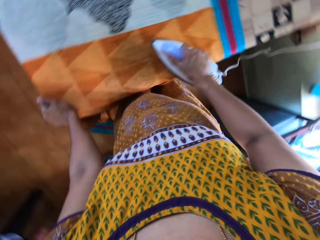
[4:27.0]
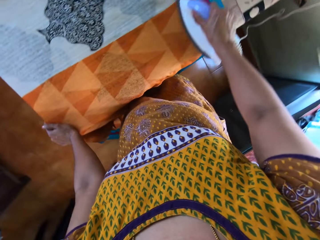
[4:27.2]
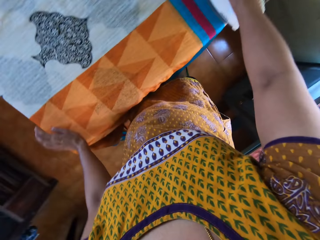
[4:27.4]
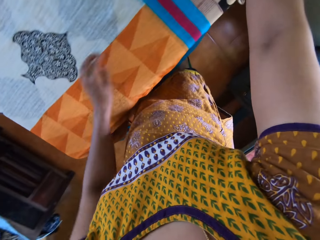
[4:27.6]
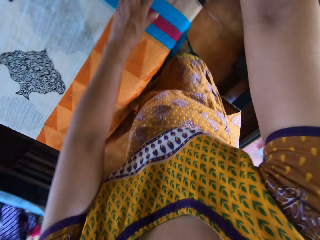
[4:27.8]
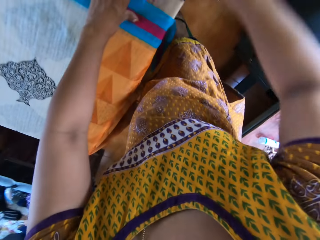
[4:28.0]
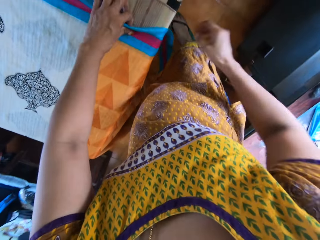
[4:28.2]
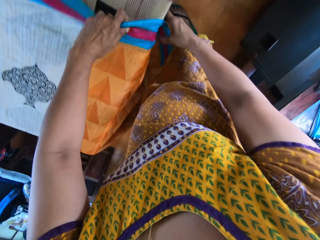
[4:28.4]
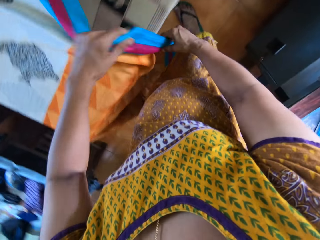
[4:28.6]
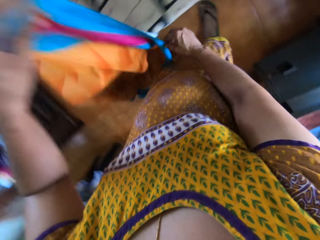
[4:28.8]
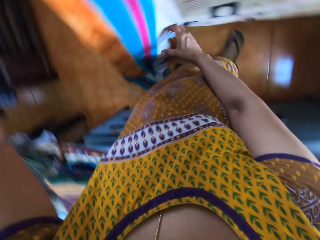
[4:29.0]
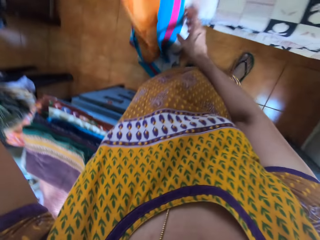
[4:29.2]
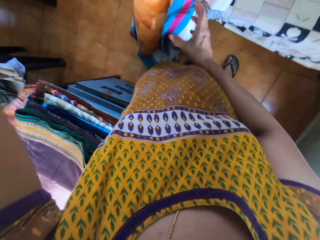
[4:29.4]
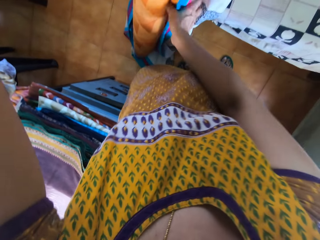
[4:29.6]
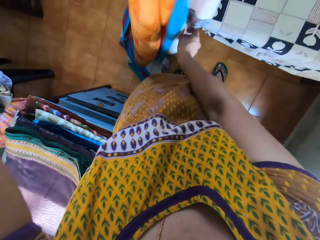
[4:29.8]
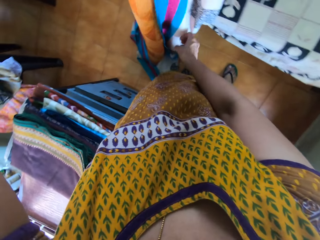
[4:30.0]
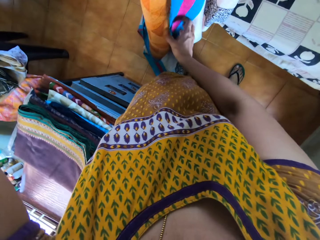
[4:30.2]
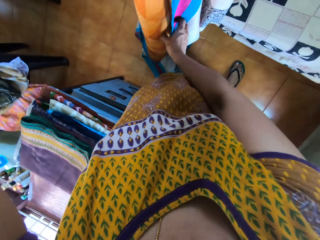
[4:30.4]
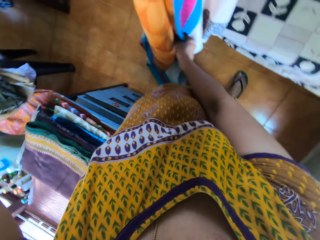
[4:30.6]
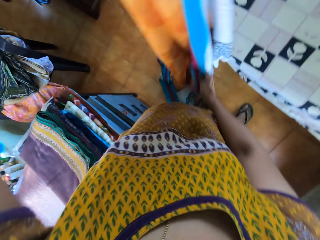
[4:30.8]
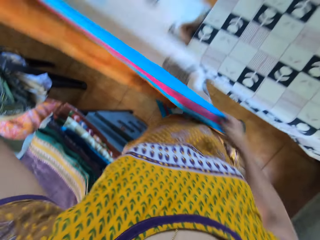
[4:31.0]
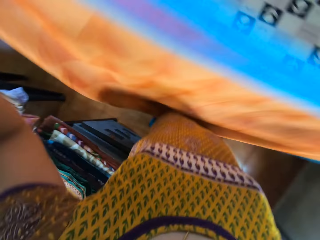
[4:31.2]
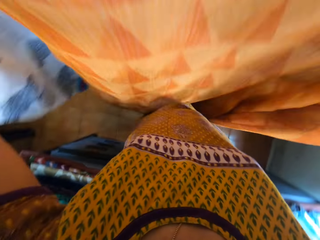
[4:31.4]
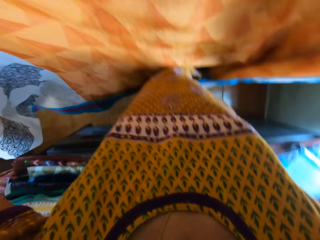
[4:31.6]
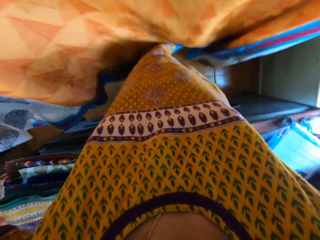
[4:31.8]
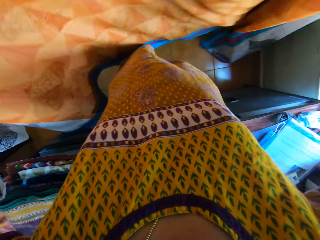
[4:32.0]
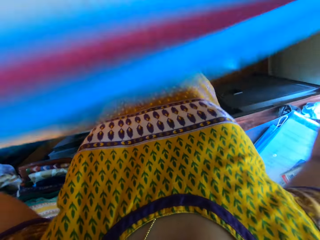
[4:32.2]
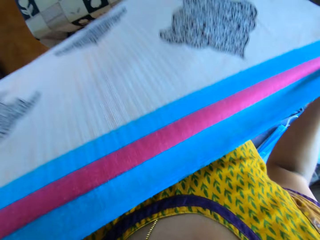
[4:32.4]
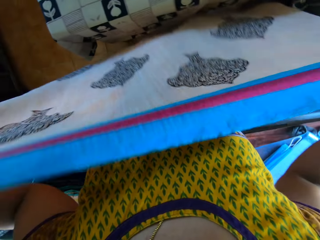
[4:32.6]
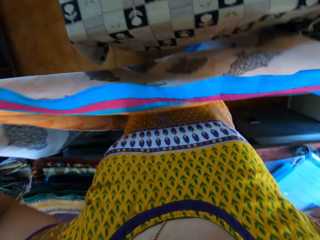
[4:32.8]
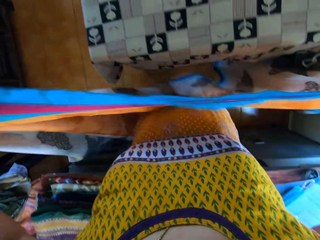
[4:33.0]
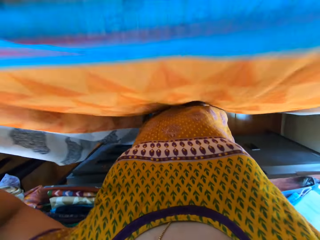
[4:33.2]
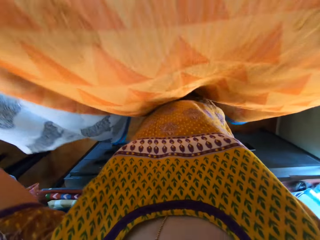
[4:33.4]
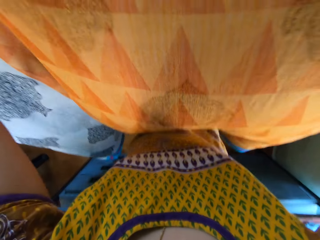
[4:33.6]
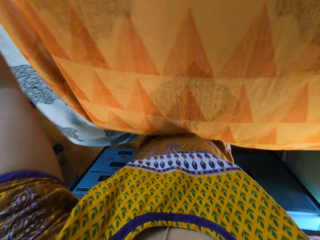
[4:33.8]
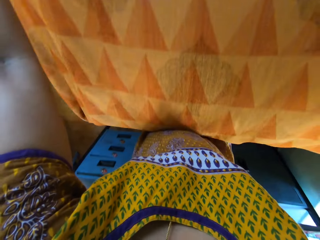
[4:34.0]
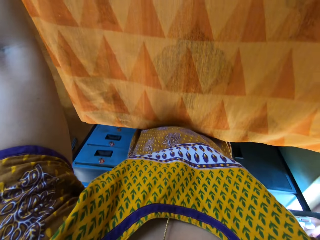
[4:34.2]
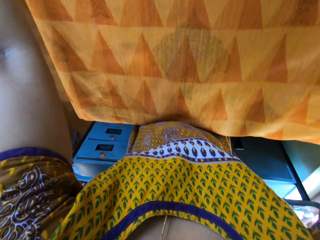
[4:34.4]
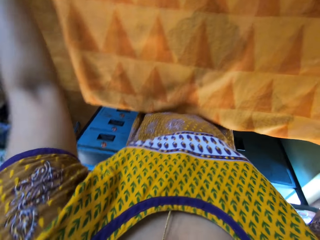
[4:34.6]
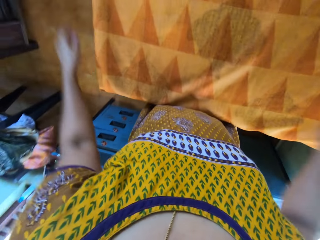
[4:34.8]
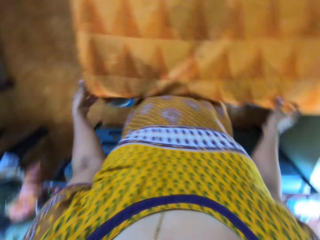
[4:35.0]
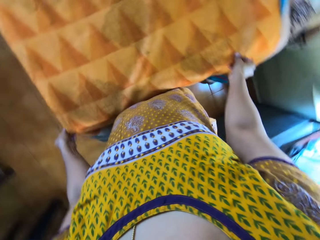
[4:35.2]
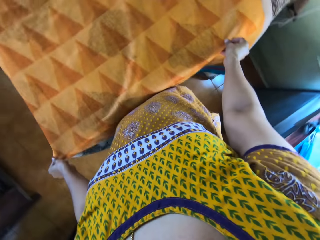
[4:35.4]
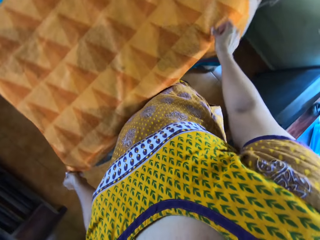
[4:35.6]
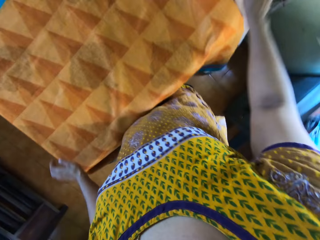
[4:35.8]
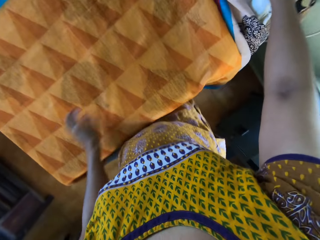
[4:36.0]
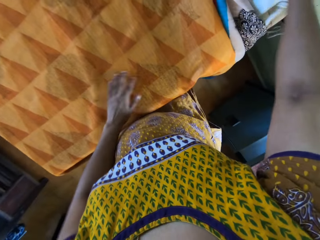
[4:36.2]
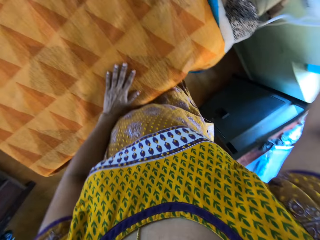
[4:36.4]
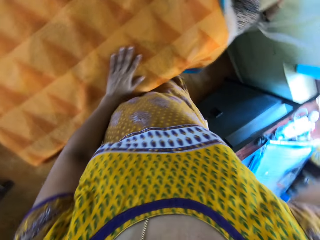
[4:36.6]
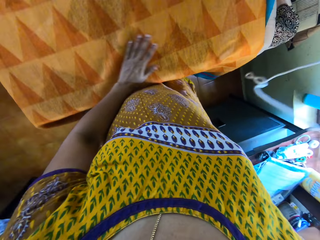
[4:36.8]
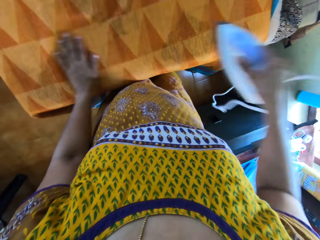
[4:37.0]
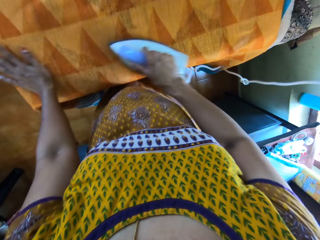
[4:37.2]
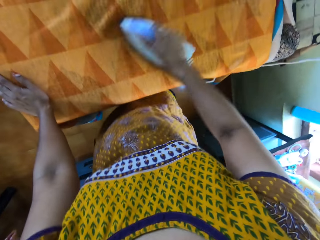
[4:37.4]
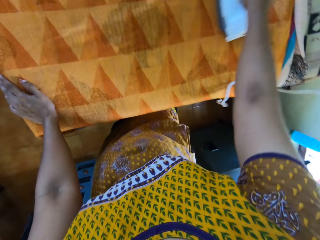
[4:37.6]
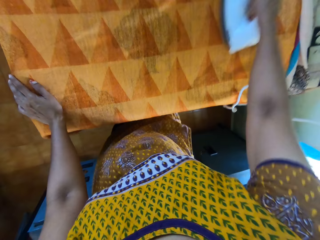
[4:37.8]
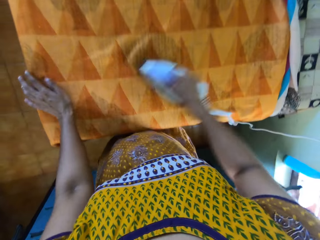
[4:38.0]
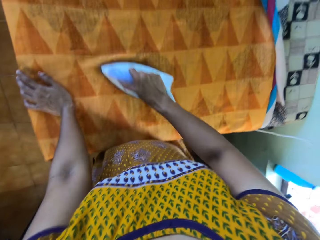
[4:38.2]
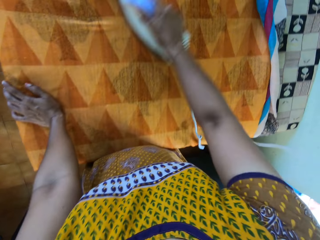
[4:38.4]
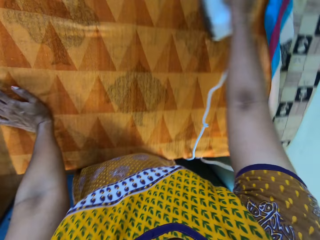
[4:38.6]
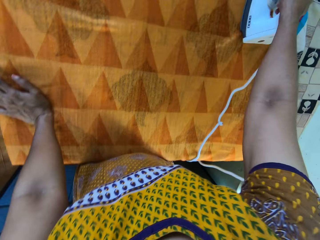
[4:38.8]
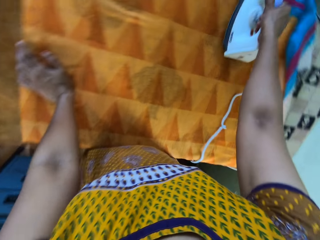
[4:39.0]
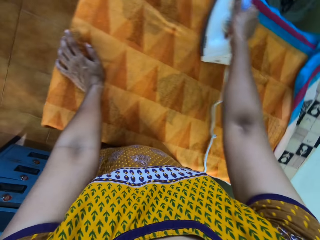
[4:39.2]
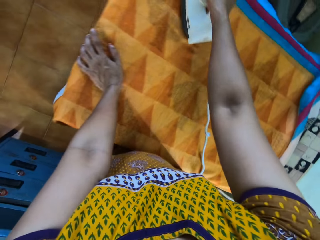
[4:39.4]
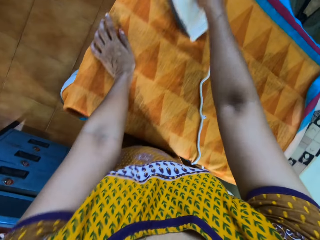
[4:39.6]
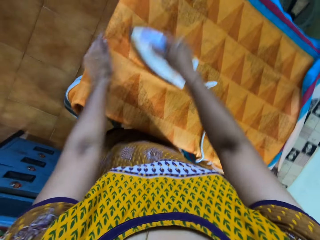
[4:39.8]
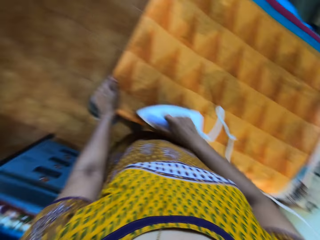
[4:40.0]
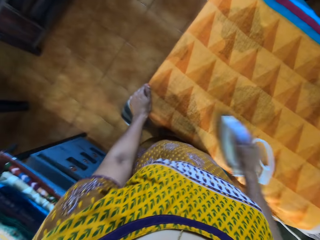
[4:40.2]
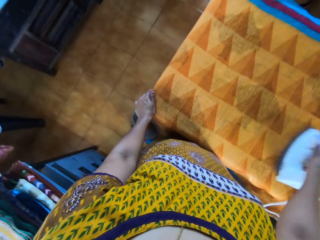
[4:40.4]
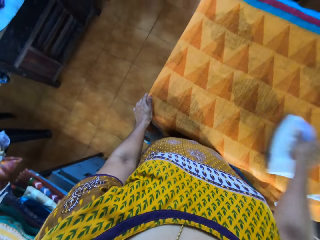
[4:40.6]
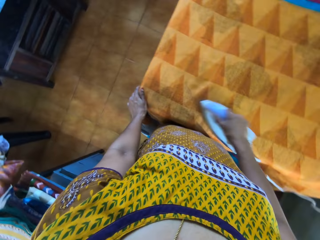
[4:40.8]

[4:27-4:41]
The camera wearer drops the iron cloth. She picks up the fabric on the pressing table with both hands. She spreads the linen. She sets the fabric on the pressing table with both hands. She picks up the iron on the pressing table with her right hand. She holds the iron cloth. She irons the fabric on the pressing table with the iron in her right hand.

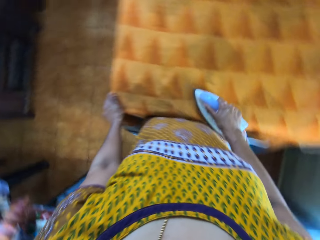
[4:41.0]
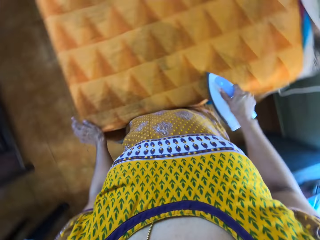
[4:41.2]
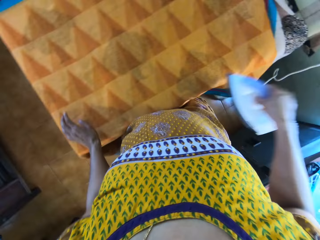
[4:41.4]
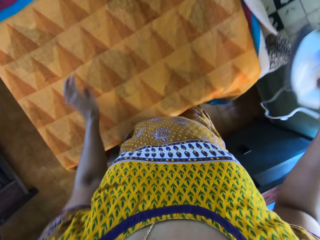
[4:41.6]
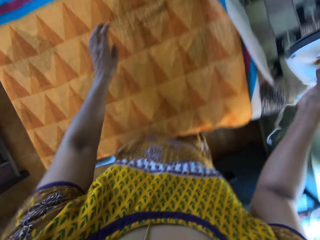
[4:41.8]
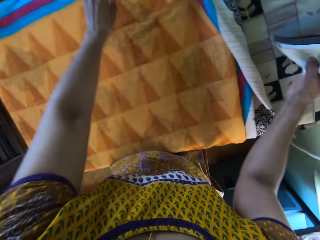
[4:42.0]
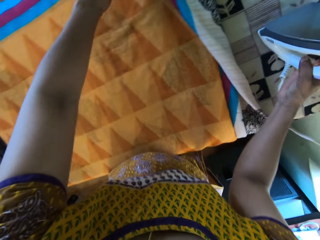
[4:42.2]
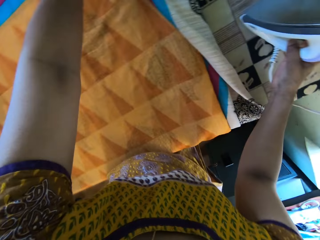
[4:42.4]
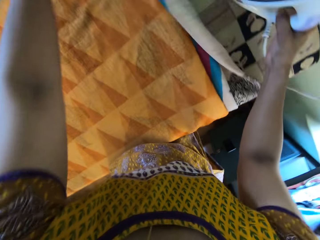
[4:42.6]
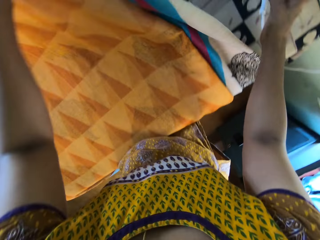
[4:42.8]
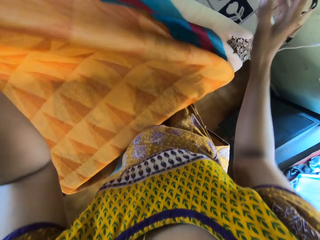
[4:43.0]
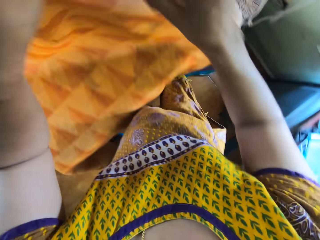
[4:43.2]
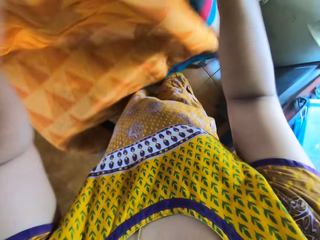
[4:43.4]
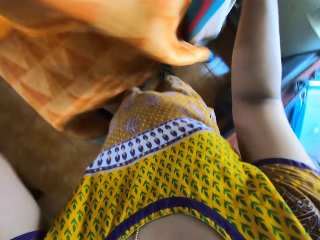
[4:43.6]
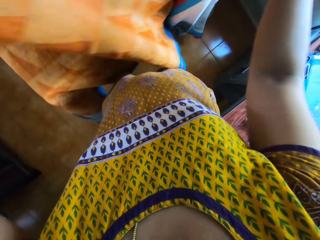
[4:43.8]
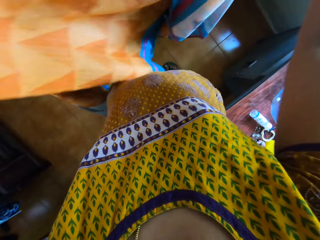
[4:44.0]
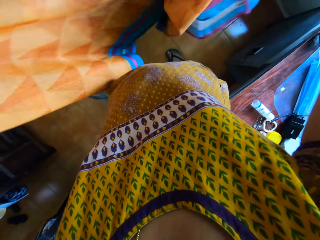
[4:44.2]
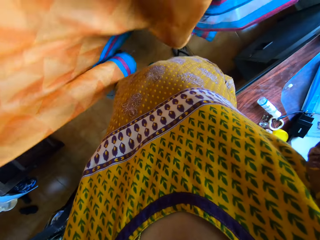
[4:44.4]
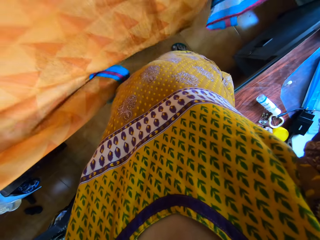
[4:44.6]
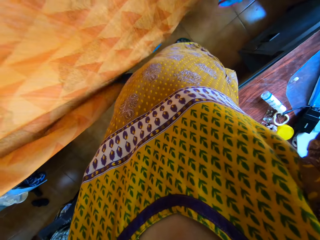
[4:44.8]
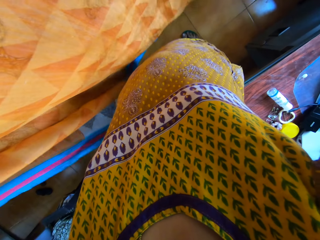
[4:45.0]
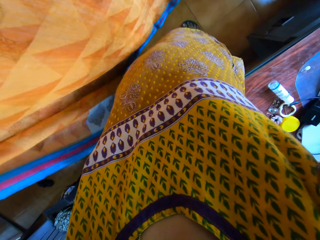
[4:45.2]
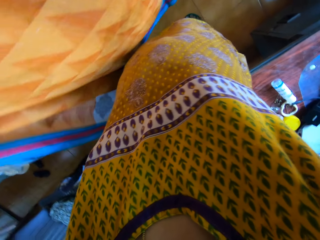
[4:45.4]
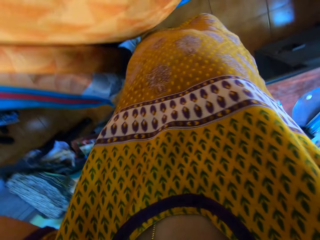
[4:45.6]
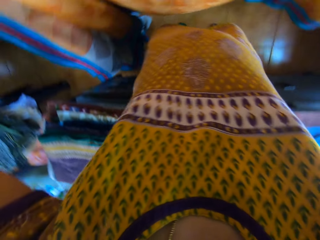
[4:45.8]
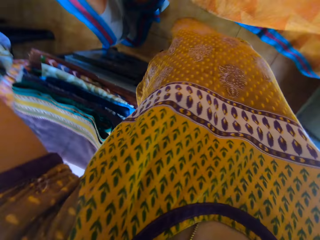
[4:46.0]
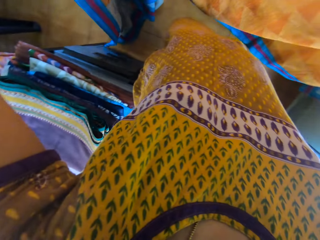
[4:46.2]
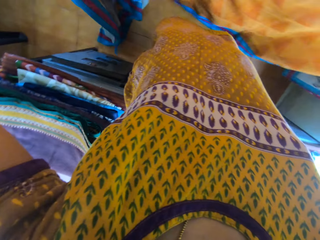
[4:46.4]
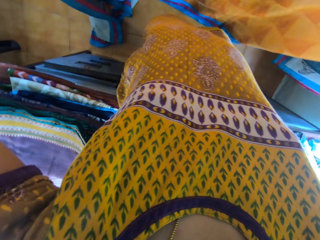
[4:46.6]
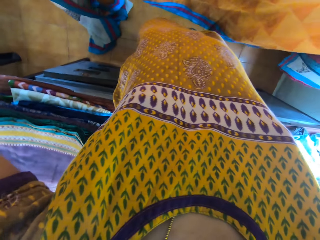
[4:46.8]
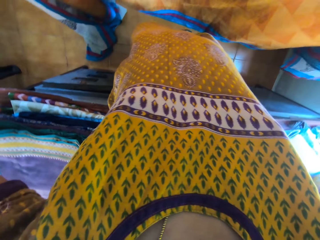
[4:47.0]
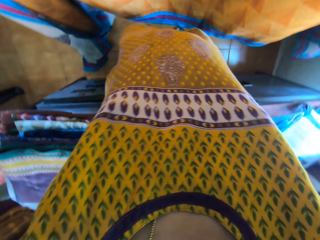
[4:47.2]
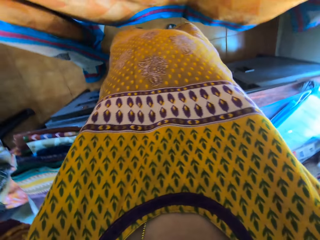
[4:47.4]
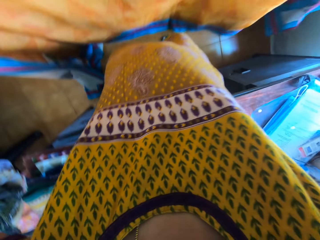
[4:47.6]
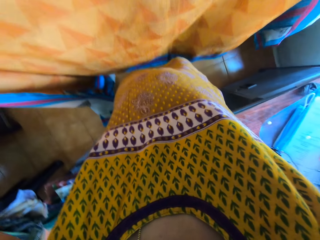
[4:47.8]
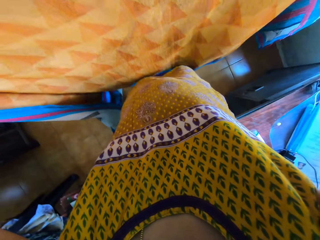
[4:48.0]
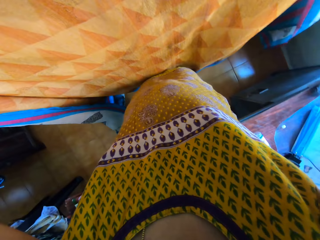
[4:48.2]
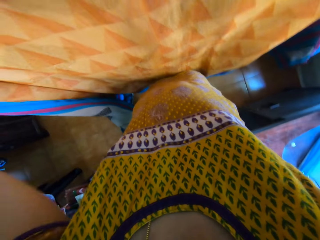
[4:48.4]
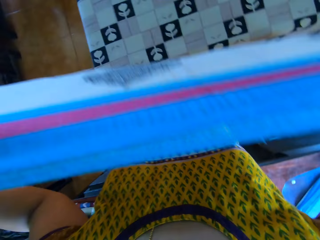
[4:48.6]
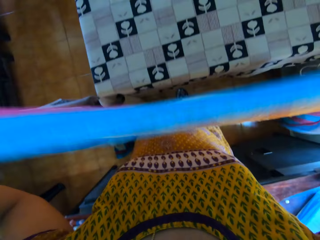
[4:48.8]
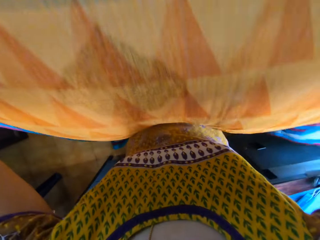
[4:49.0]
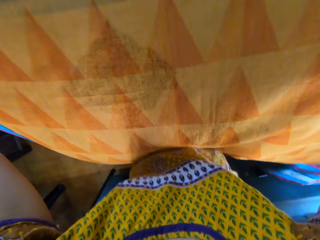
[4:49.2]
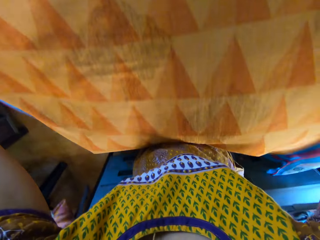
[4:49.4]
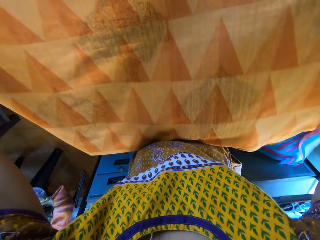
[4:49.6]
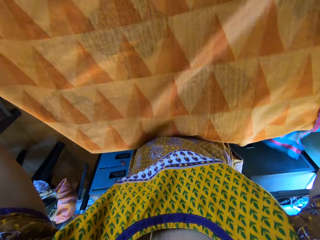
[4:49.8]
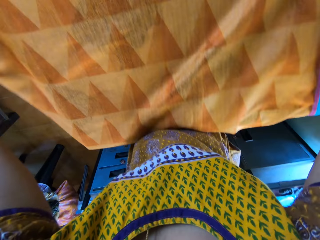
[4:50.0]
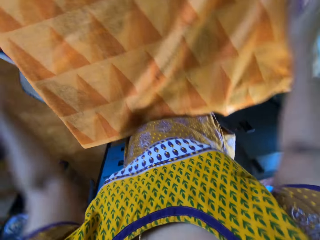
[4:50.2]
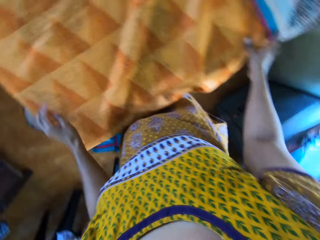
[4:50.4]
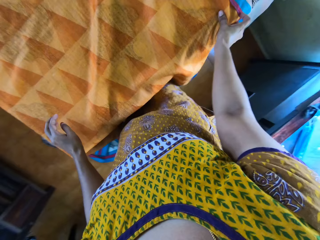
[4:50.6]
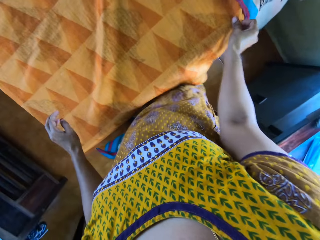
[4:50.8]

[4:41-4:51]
The camera wearer drops the iron in her right hand on the pressing table. She picks up the fabric on the pressing table with both hands. She spreads the clothing material in her hands on the table.
